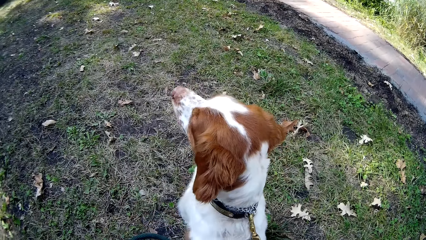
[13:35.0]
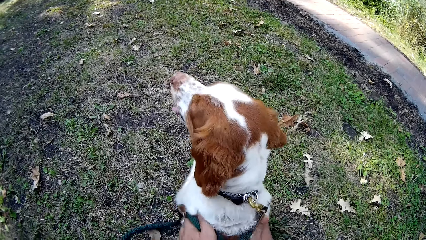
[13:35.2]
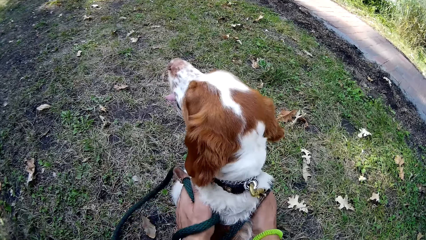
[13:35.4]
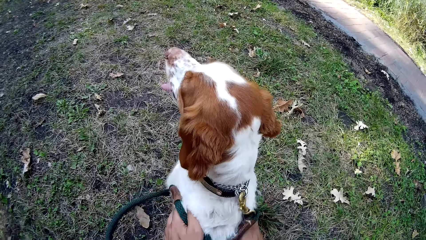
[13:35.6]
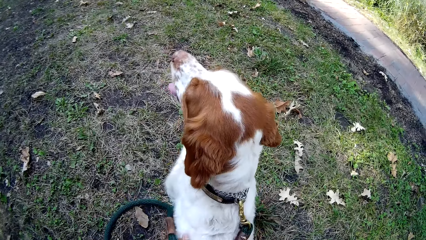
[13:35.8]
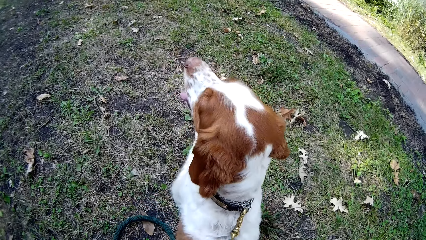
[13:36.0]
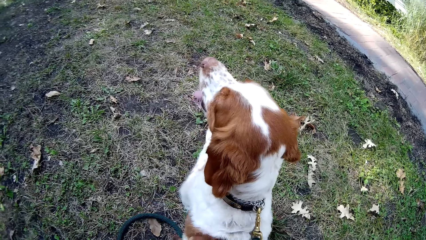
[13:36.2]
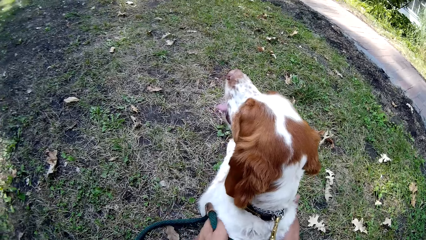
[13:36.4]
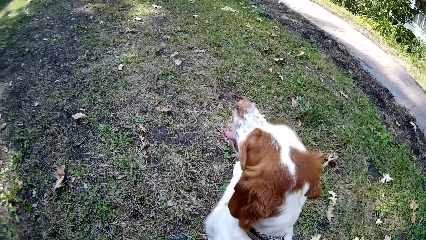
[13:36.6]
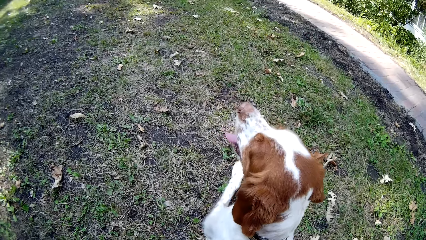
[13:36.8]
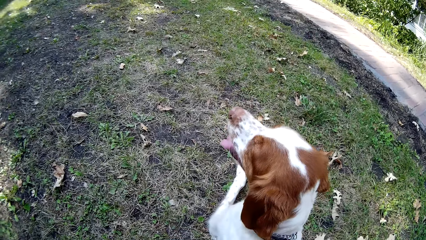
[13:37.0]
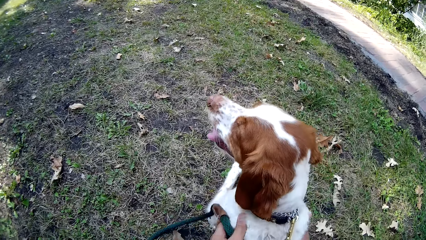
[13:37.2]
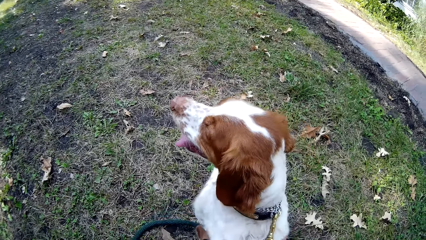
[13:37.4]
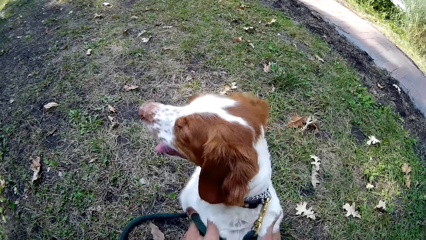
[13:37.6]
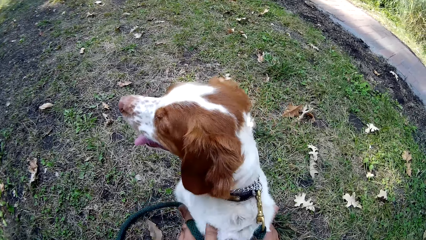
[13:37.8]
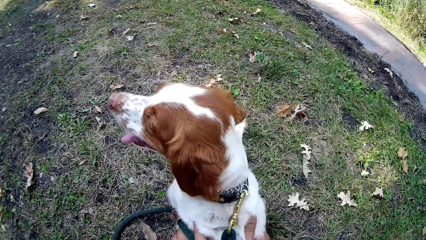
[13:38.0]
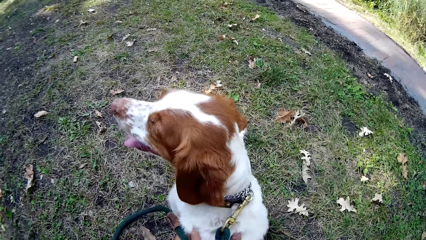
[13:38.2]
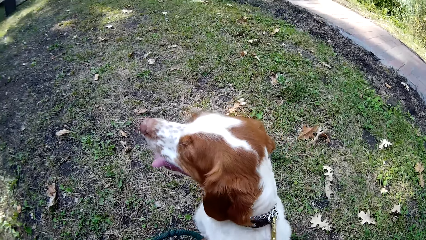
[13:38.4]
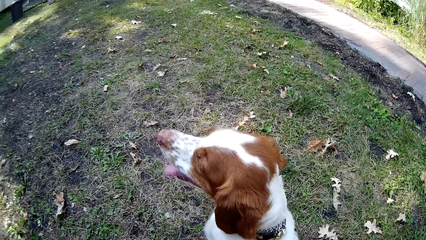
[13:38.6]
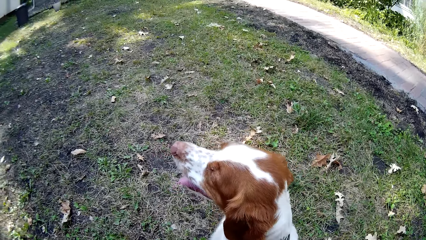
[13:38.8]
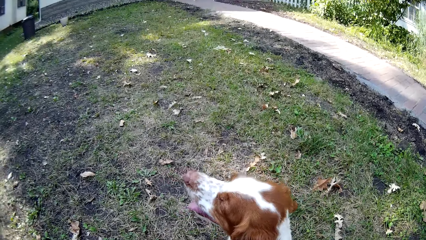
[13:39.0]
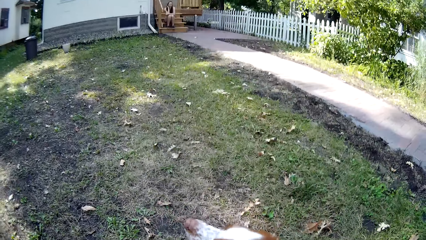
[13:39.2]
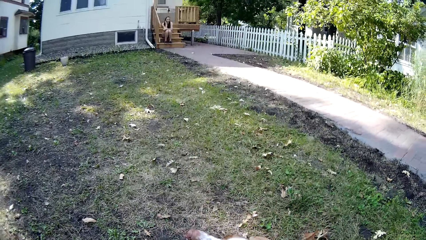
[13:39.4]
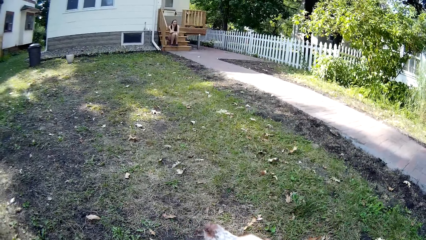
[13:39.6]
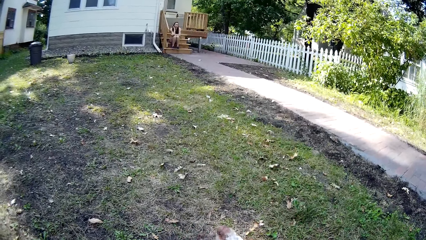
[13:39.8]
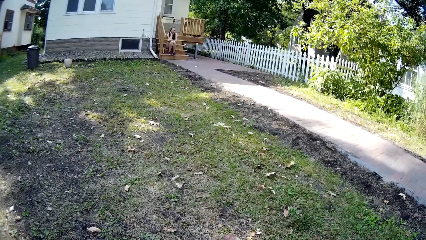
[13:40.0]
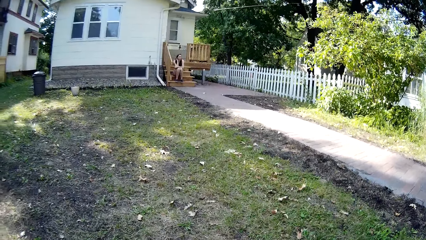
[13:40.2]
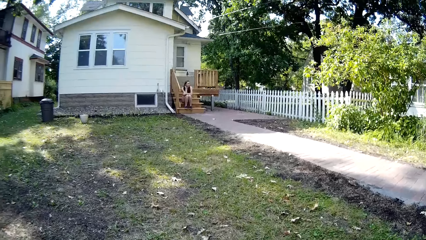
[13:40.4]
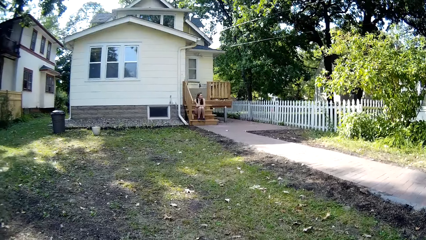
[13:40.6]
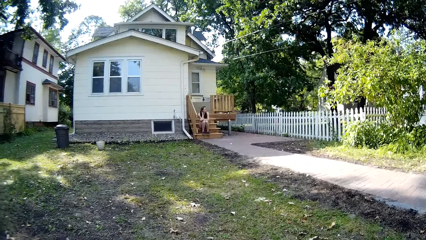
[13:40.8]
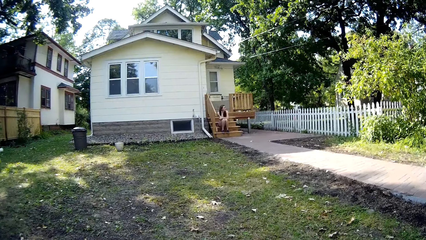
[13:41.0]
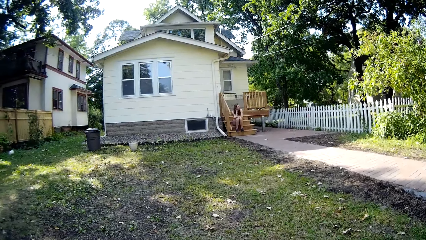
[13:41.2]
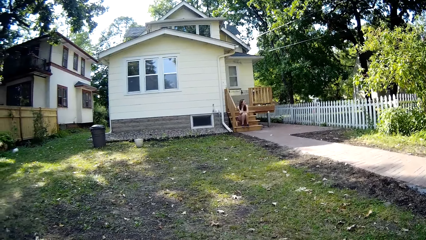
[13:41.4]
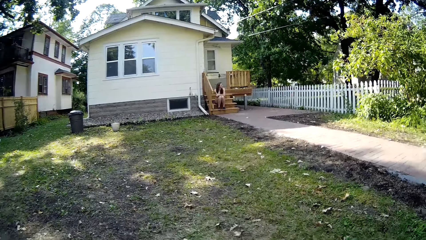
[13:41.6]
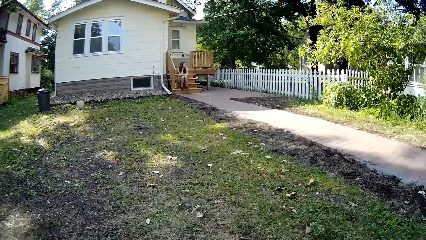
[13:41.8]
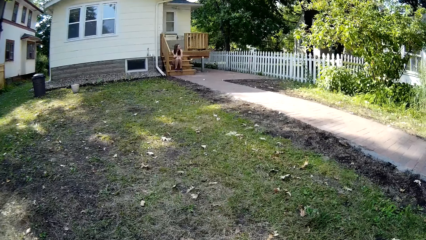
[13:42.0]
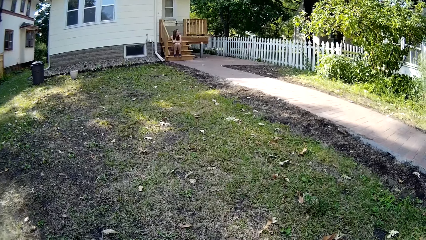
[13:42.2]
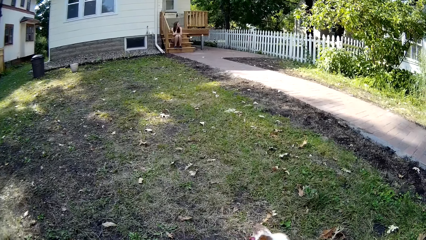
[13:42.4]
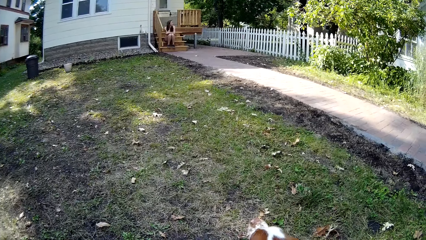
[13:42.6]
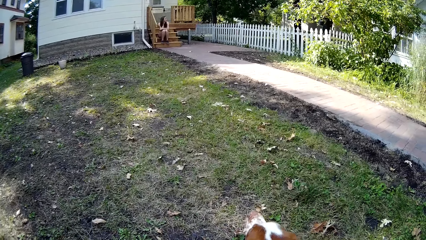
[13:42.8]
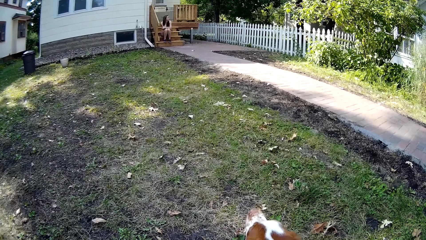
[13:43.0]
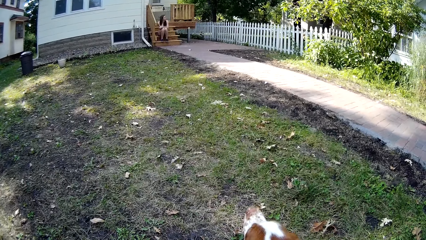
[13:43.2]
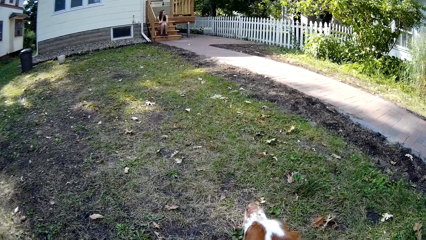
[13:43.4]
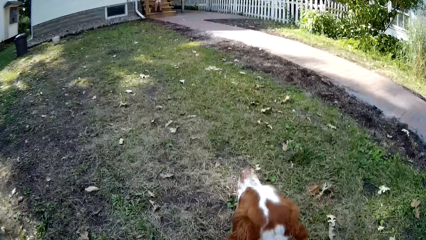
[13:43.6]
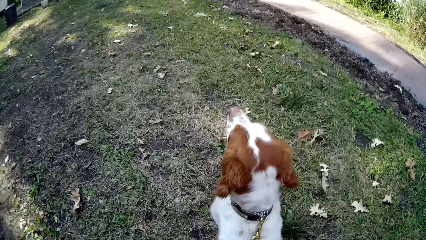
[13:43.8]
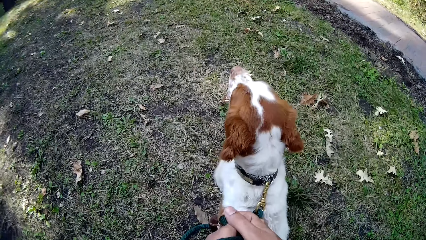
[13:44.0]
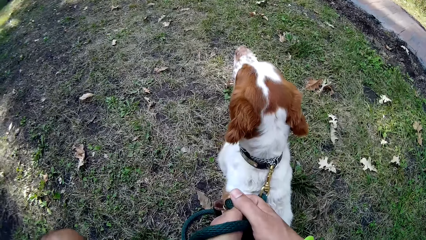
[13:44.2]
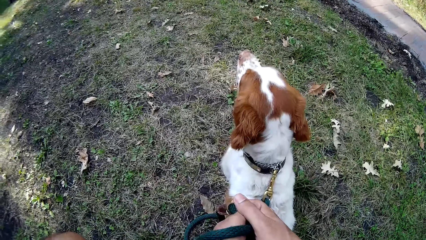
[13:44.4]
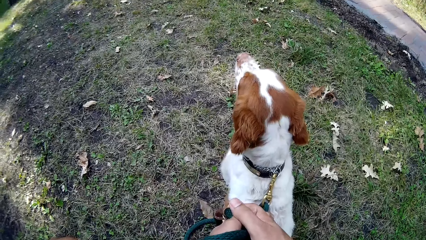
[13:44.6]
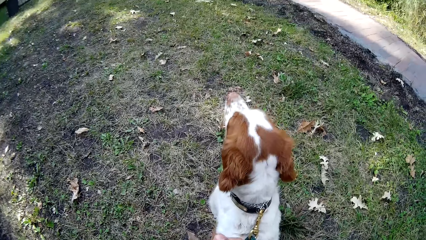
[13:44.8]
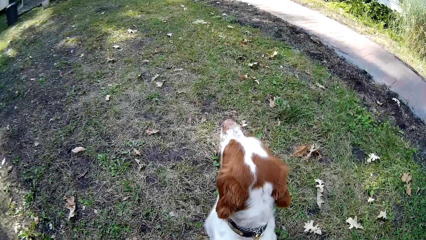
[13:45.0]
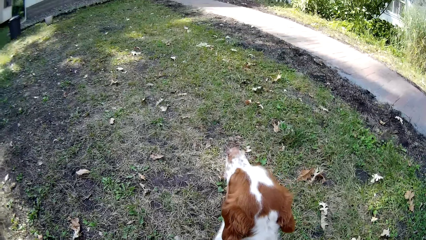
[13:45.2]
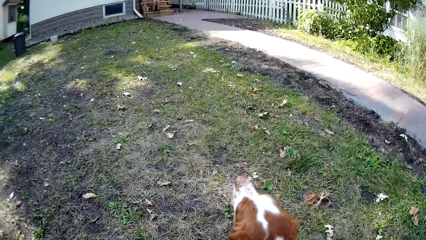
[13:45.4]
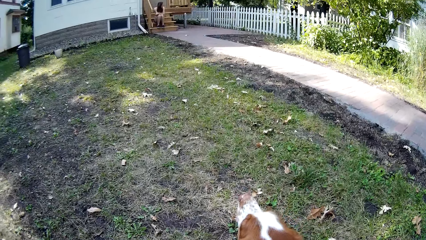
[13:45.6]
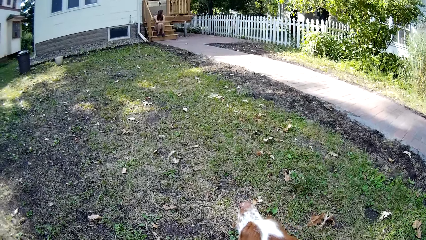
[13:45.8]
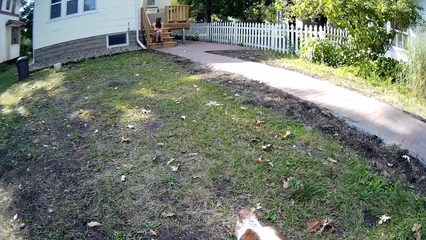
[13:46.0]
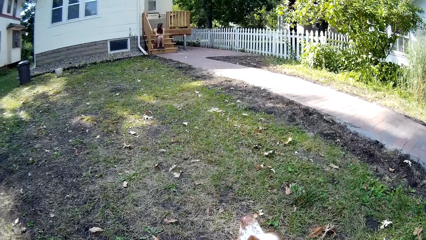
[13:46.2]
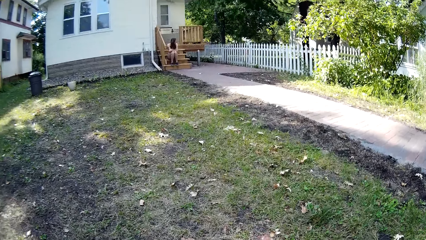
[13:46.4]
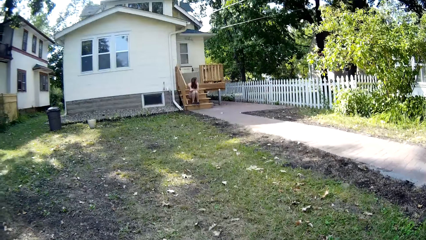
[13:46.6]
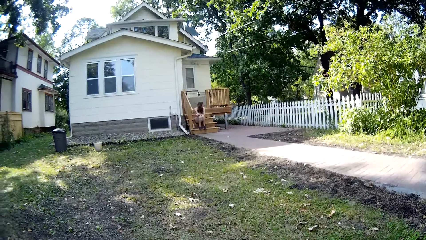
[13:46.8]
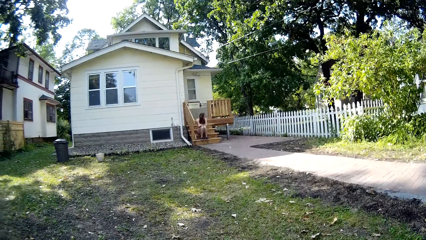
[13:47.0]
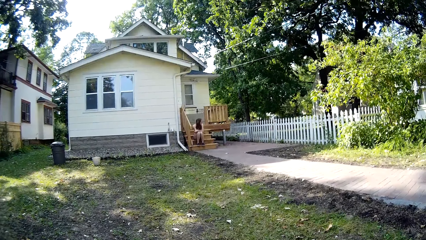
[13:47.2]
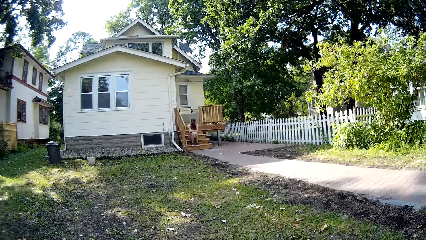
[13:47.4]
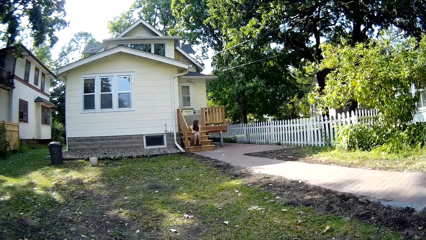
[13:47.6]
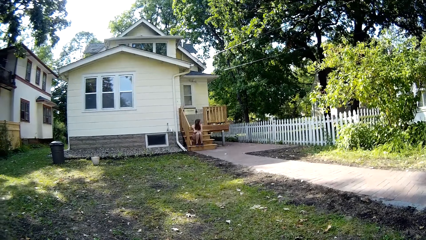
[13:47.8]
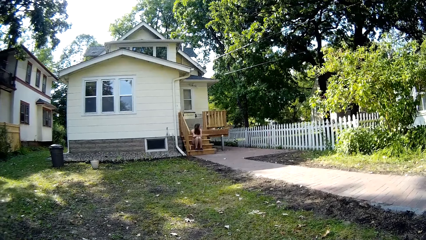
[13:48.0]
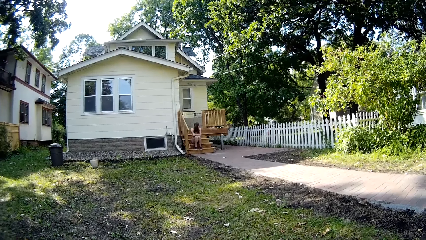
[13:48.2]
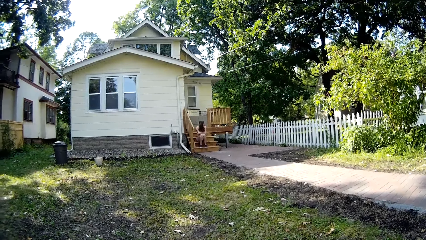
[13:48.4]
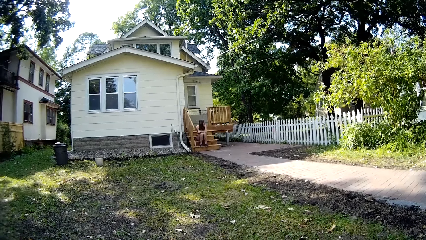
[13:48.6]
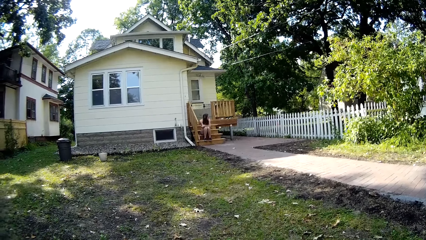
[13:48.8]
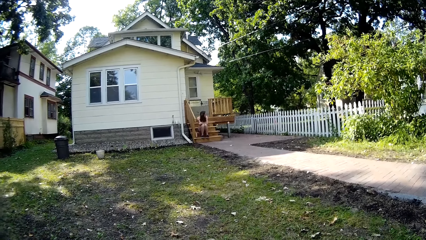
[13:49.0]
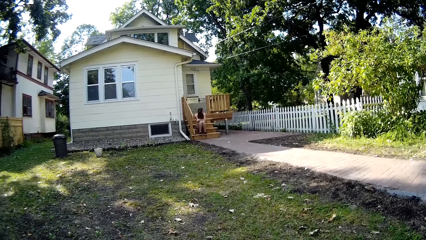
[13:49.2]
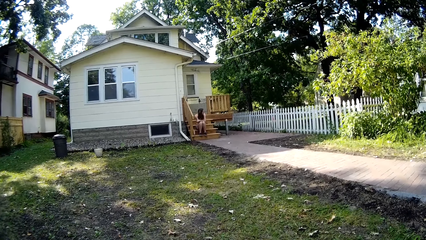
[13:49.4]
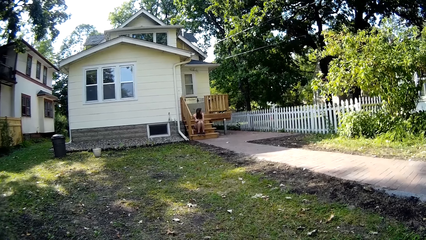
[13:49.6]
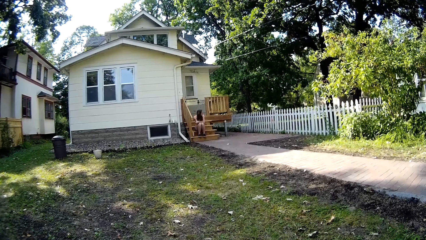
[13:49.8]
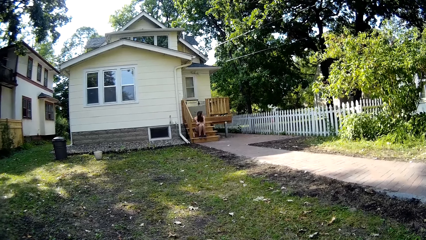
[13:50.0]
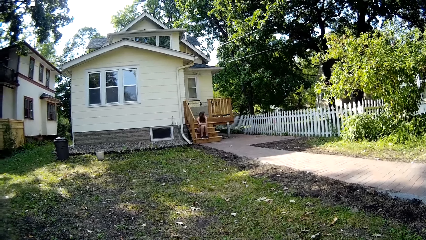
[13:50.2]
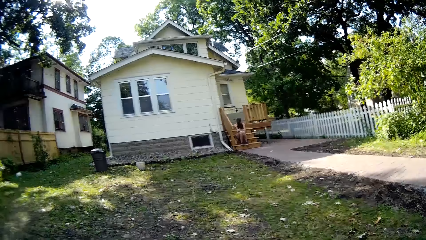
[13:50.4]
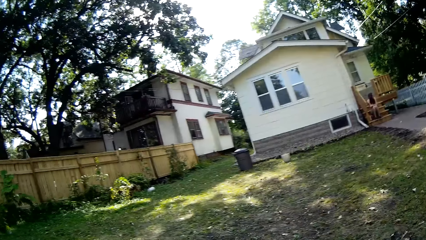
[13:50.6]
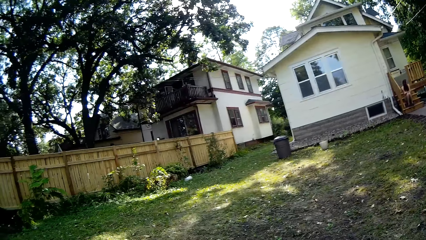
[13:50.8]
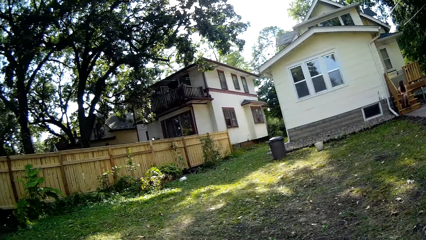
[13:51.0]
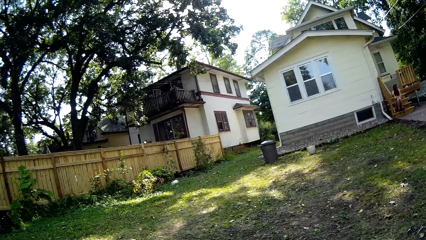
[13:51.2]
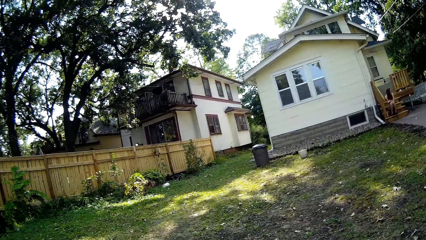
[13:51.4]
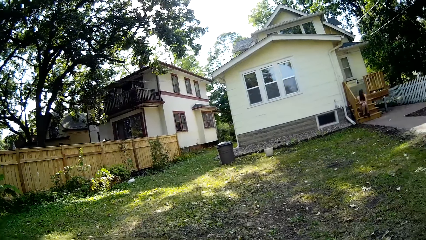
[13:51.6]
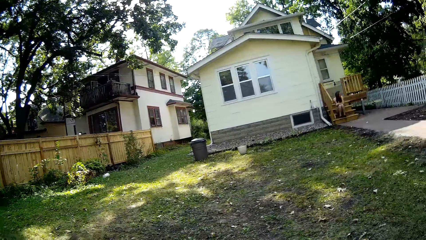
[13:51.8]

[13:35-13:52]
The camera wearer rubs the dog. They look around the compound.
